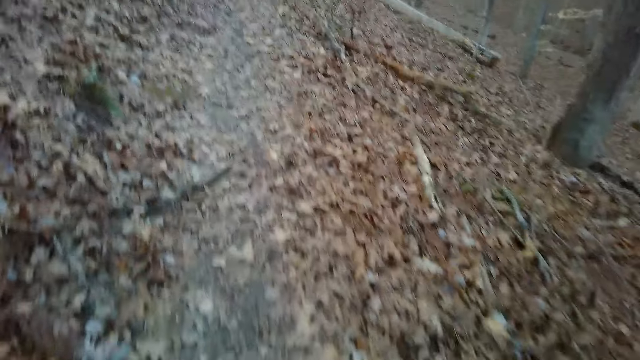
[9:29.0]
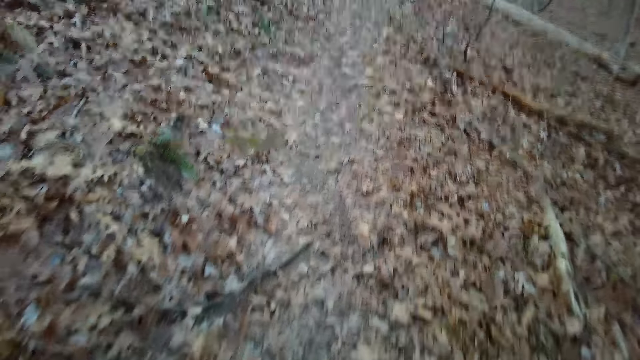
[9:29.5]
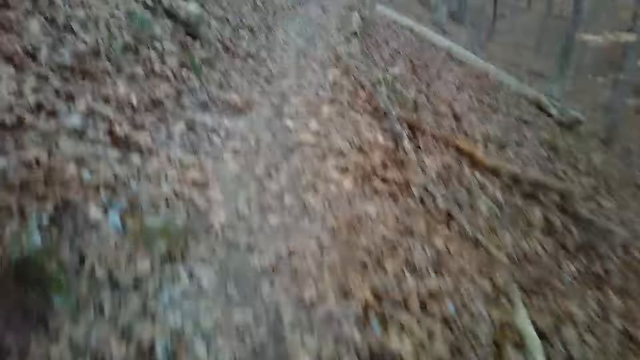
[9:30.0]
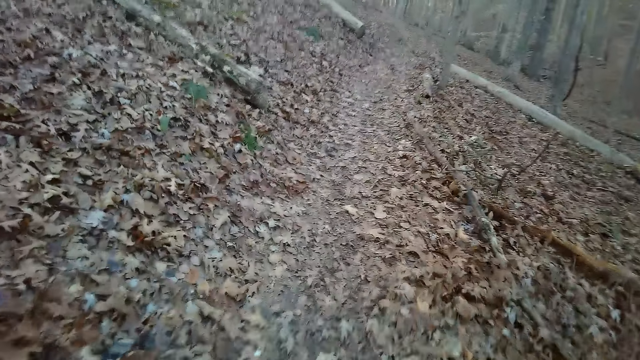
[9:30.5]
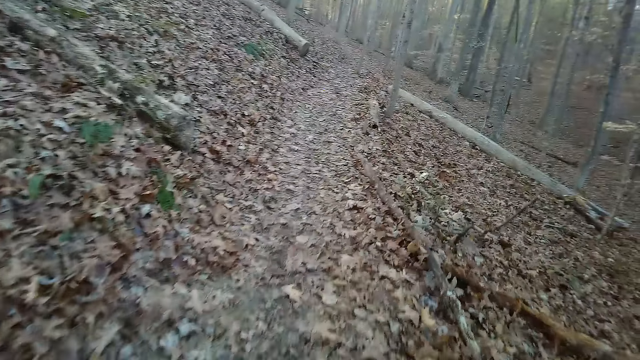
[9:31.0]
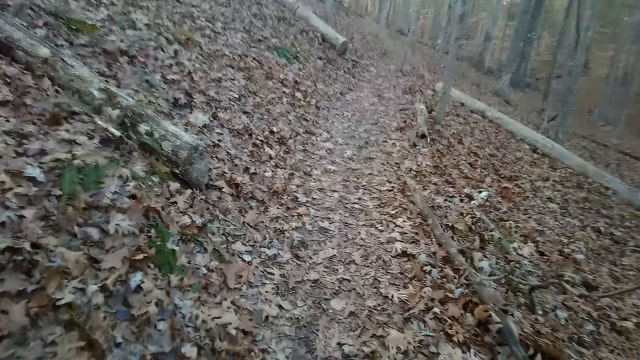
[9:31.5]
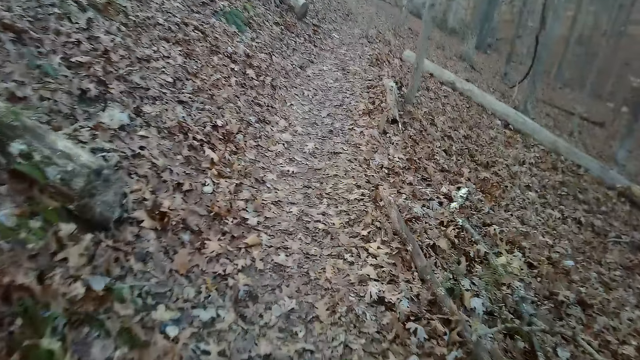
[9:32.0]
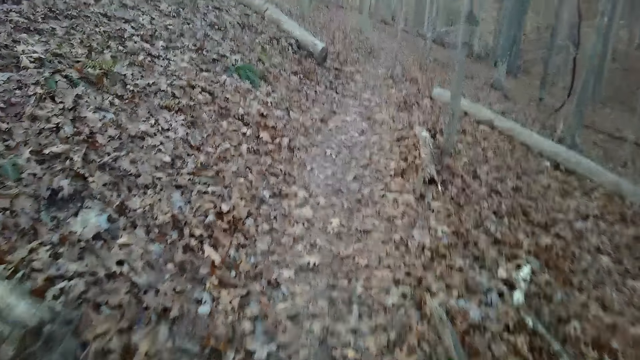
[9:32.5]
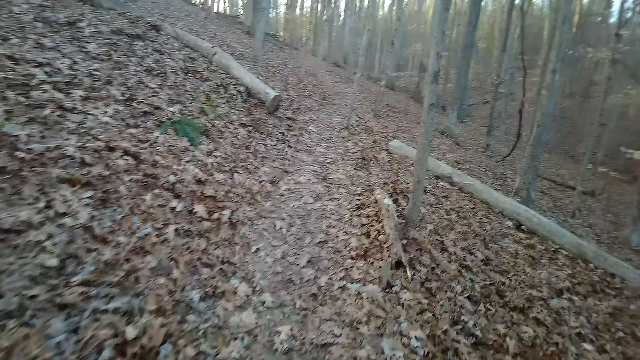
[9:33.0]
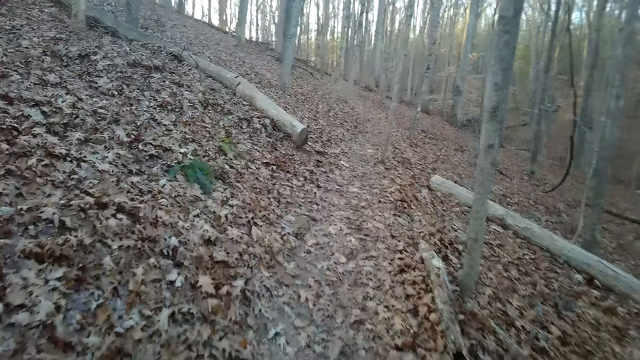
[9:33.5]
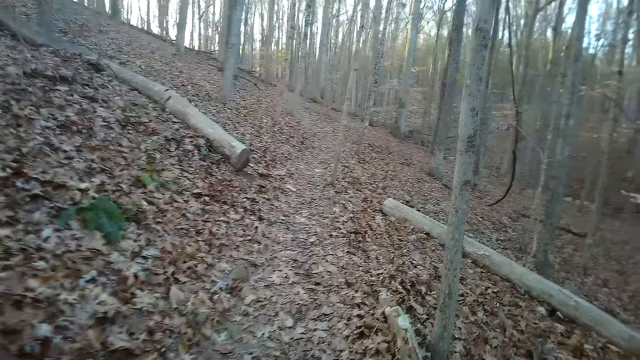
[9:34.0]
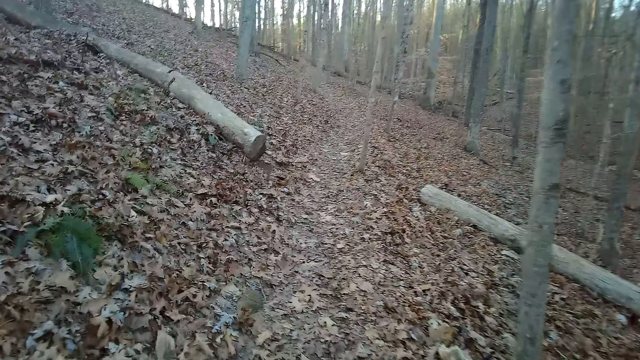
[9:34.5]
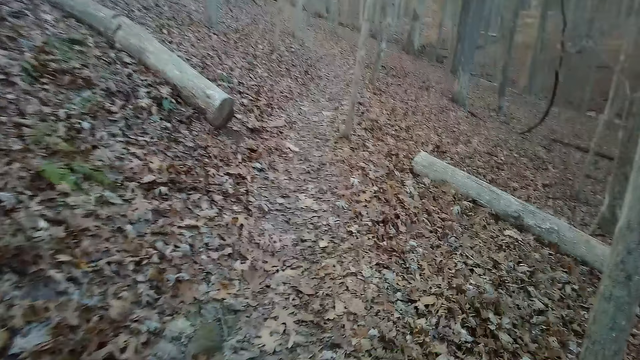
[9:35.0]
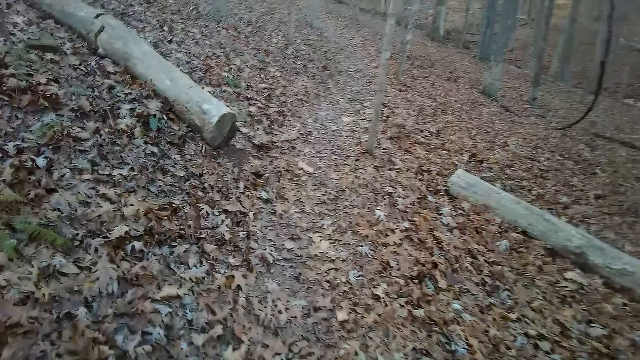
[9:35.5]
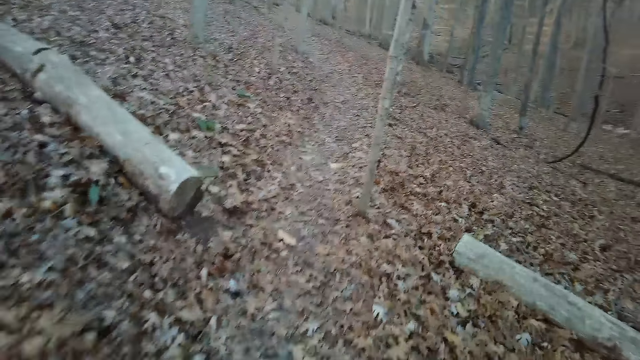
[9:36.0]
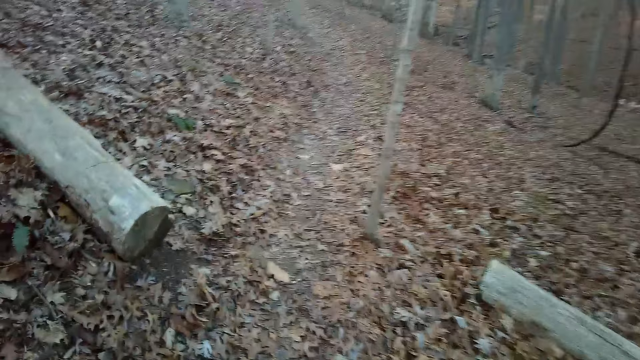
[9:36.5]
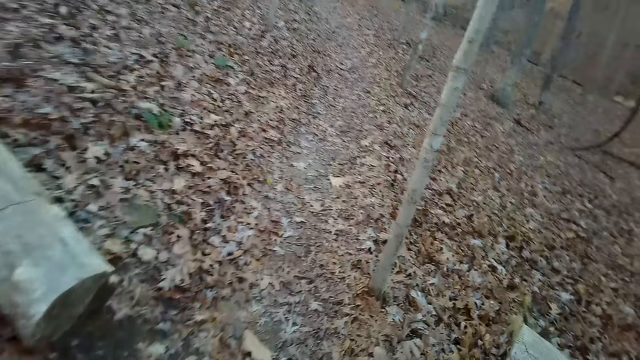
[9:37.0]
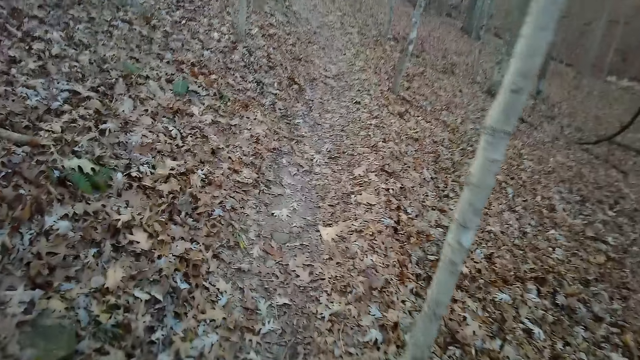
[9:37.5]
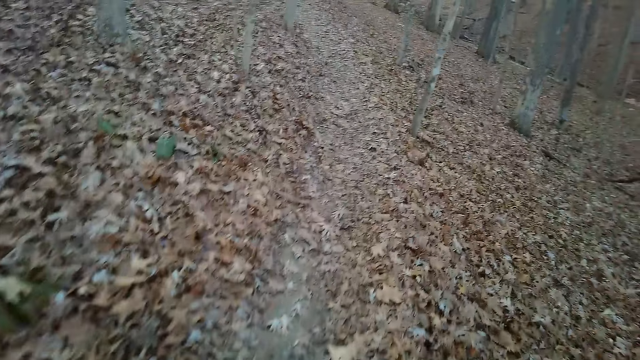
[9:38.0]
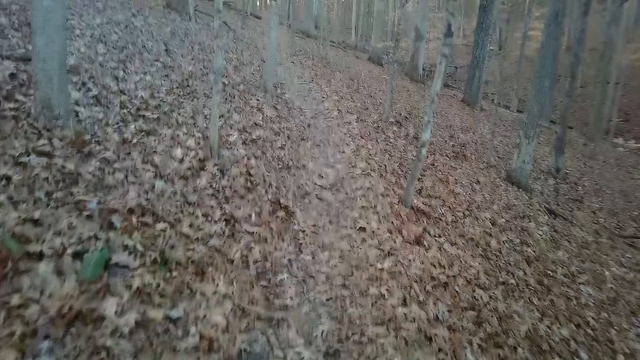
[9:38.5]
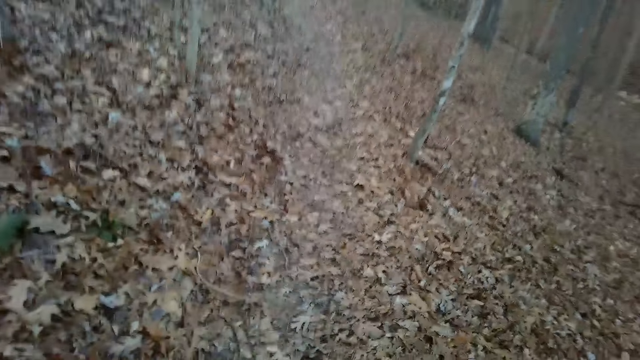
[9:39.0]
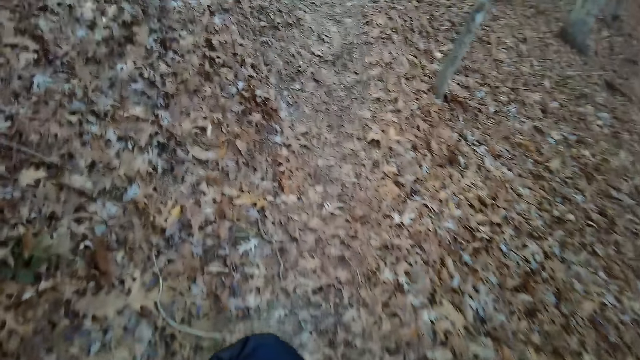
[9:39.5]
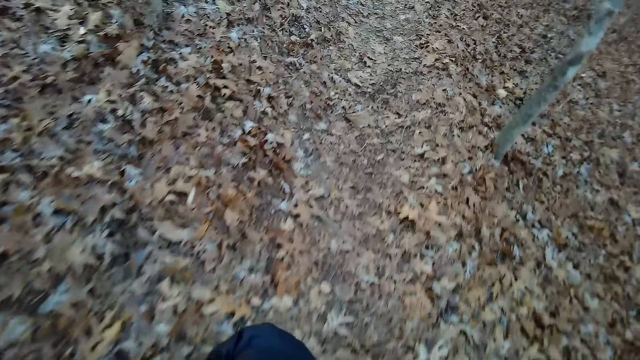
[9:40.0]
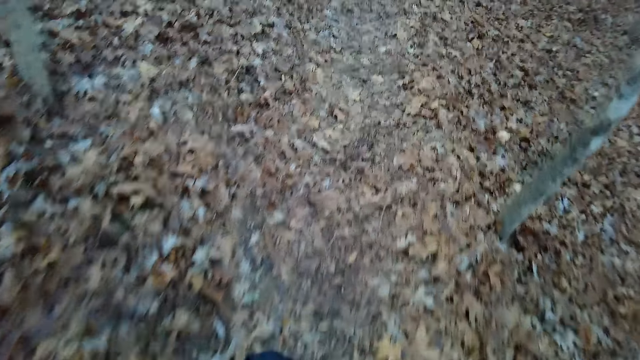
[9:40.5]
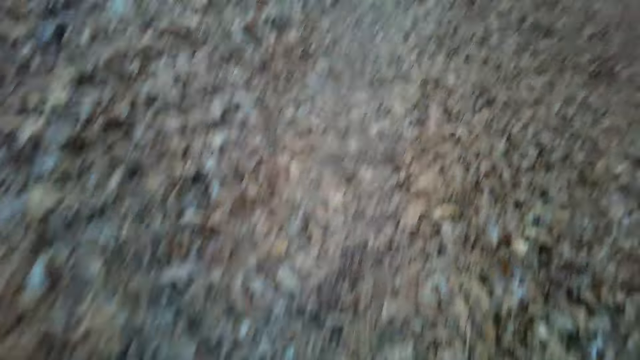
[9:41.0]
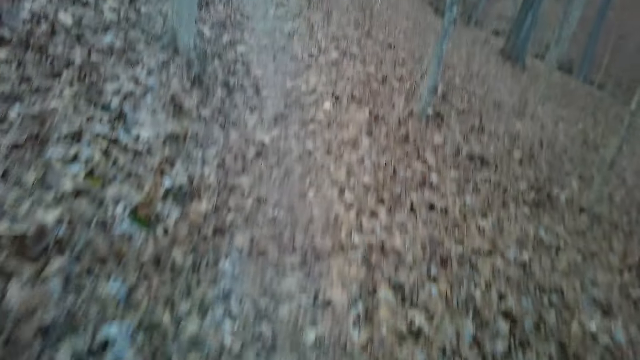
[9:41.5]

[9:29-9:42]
The camera wearer walks down the forest. They cough. They walk down the forest.

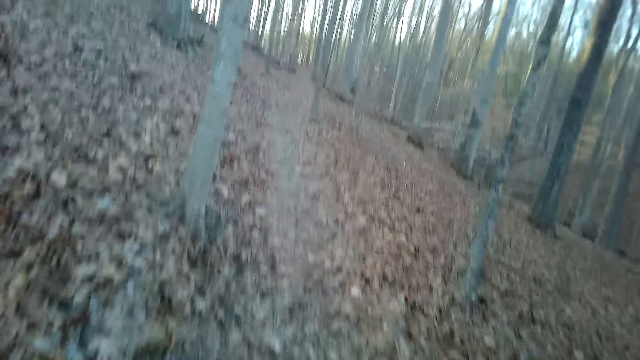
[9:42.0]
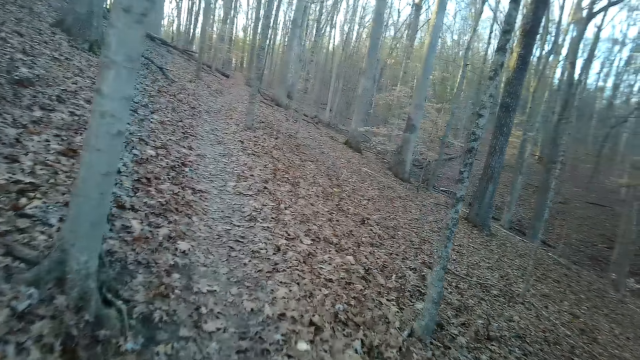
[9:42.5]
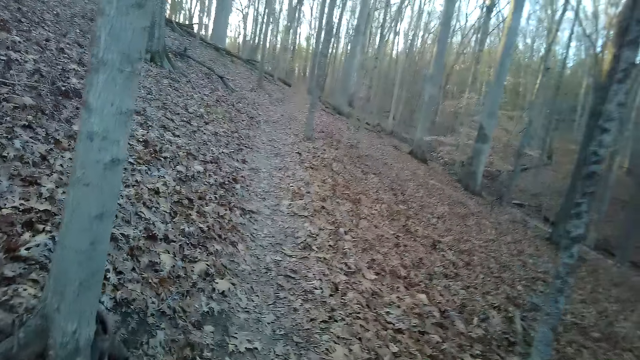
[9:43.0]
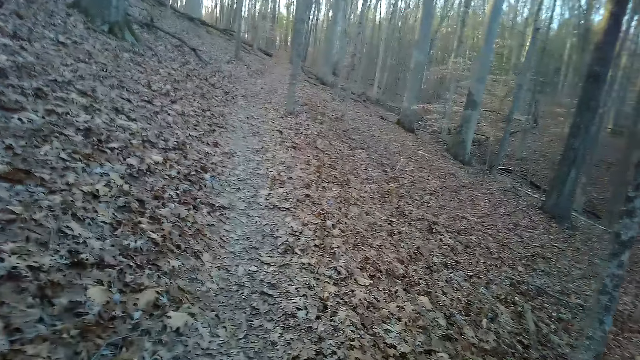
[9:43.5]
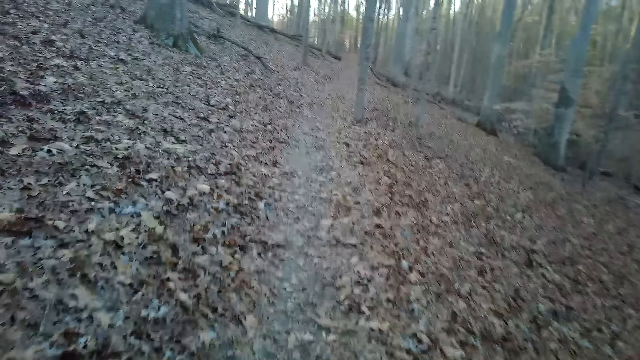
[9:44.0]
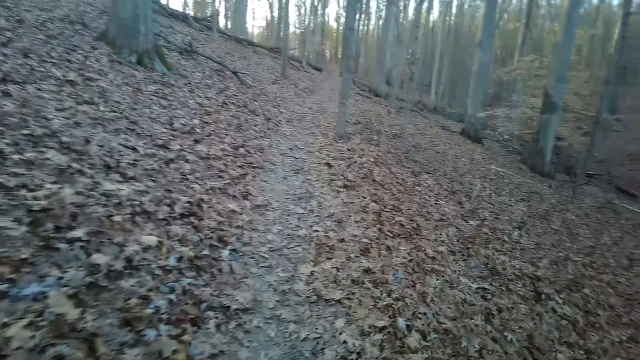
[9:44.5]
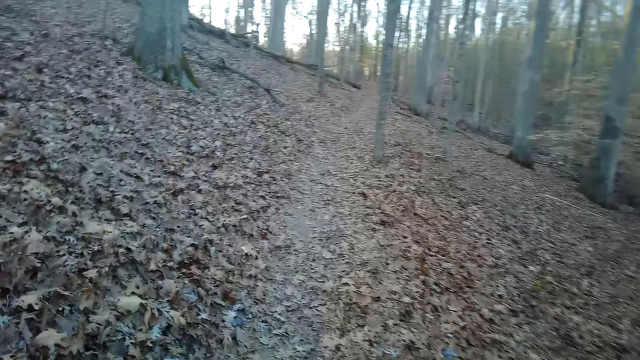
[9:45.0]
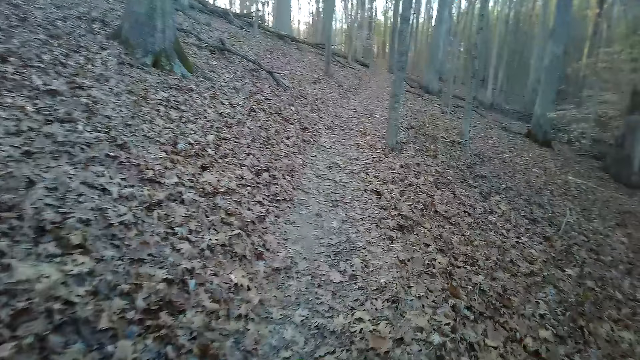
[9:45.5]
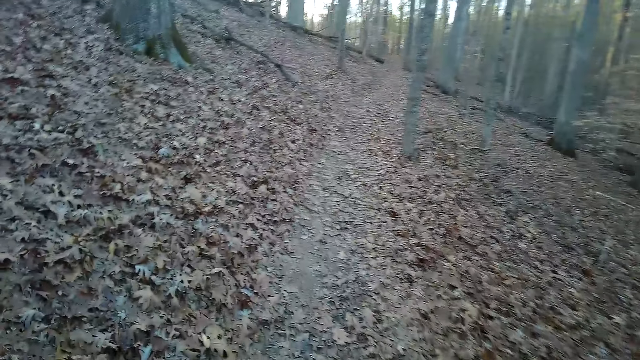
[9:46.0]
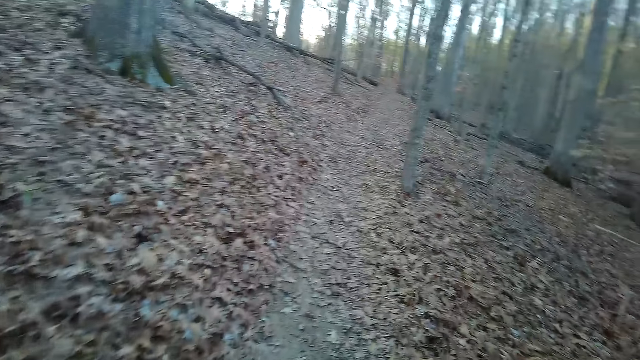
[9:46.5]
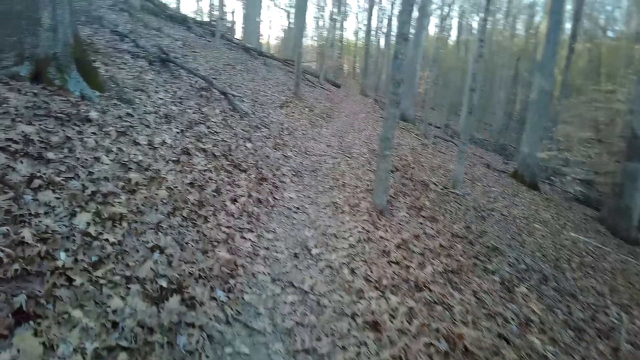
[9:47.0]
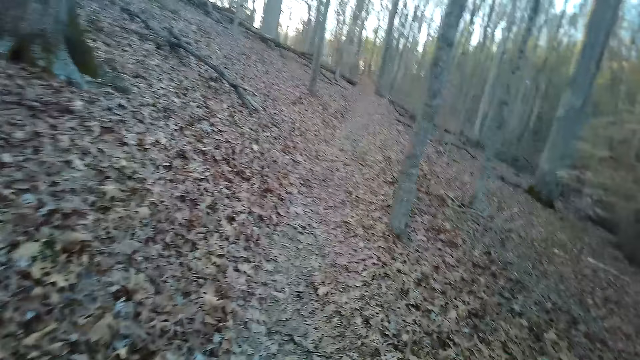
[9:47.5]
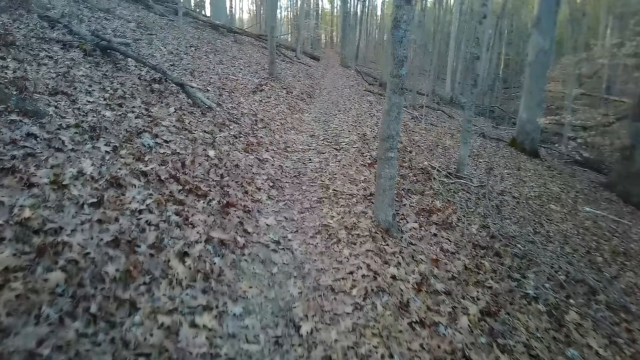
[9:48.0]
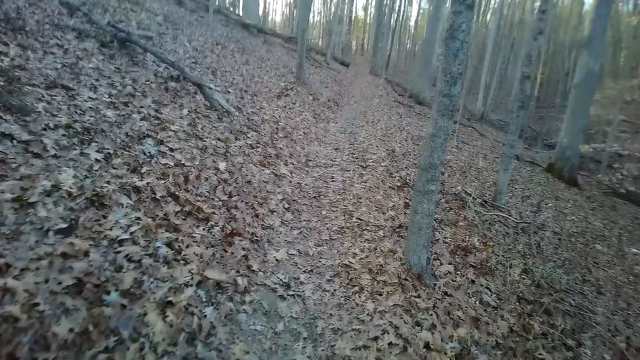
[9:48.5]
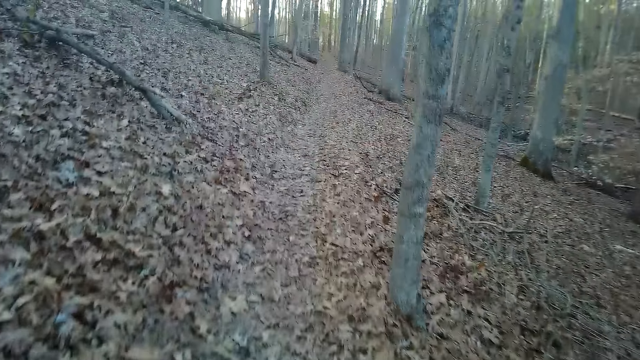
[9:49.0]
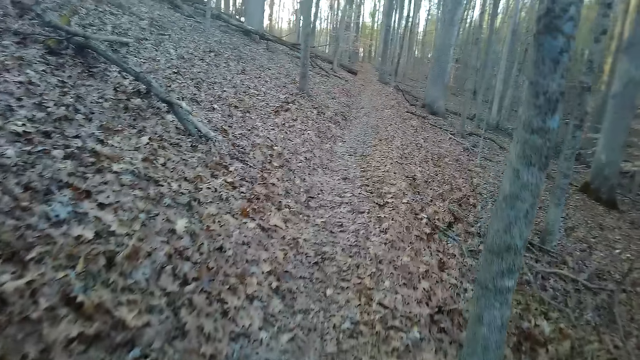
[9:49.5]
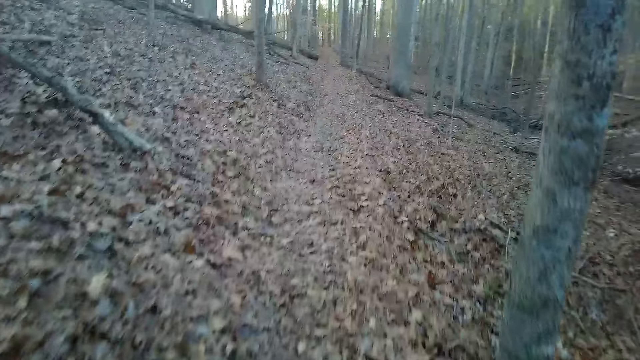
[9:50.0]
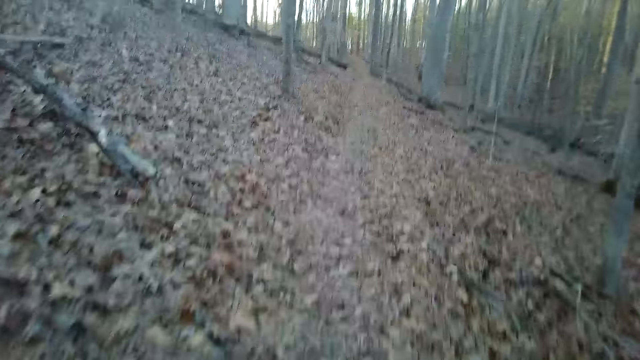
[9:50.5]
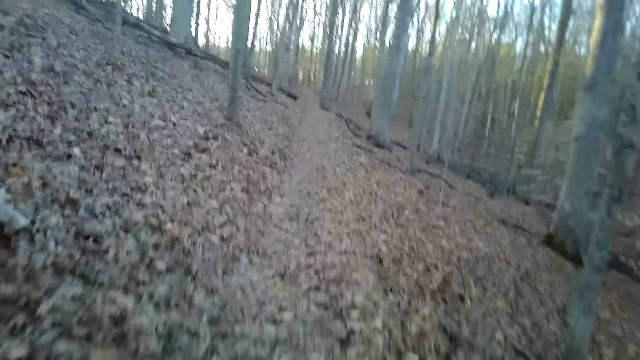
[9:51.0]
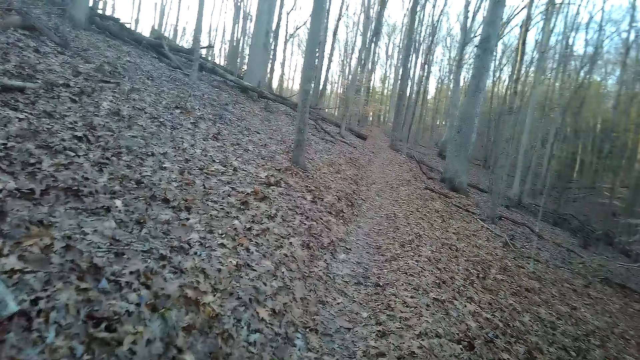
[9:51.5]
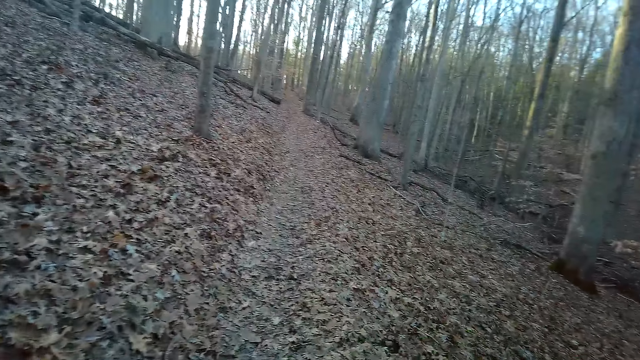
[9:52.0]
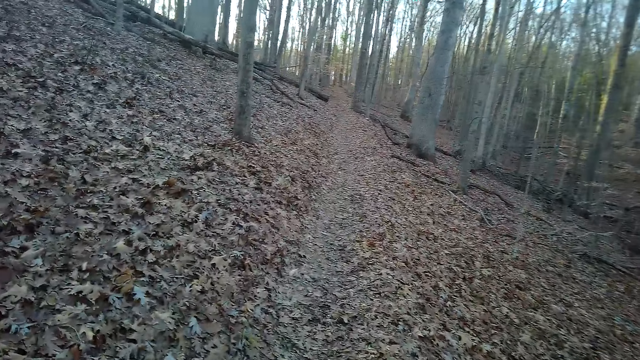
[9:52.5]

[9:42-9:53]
The camera wearer coughs.
